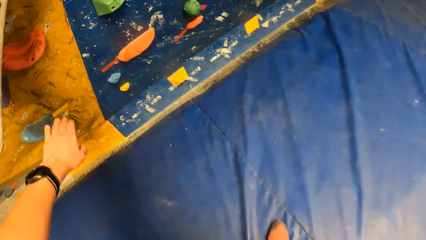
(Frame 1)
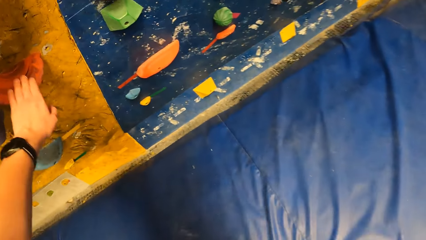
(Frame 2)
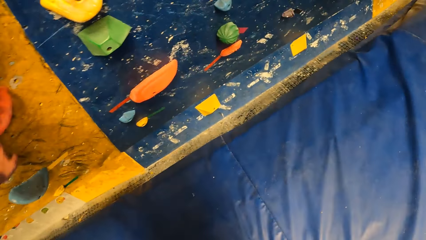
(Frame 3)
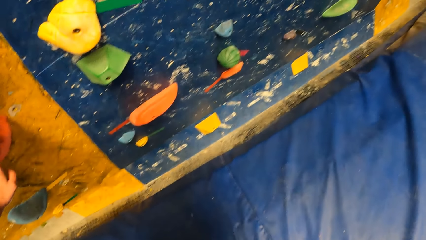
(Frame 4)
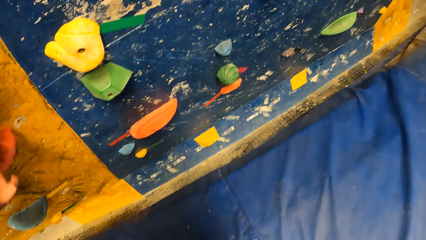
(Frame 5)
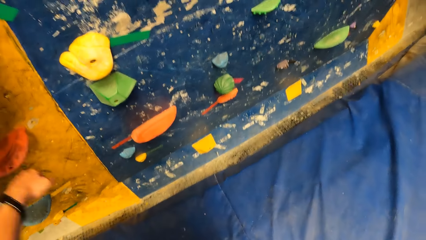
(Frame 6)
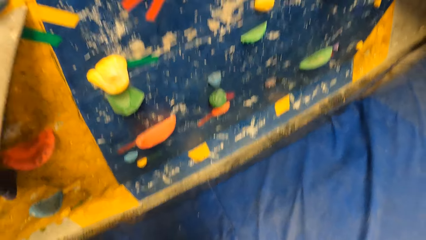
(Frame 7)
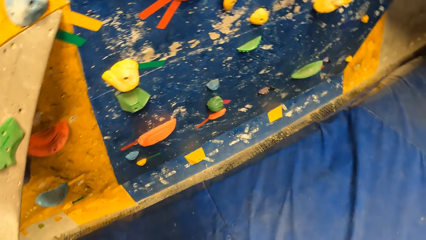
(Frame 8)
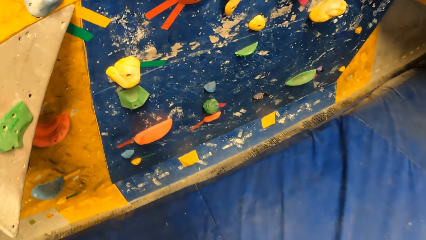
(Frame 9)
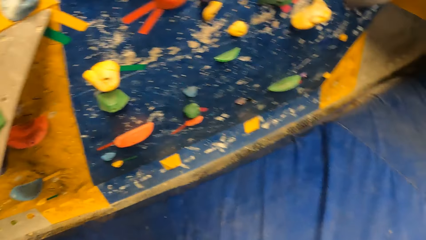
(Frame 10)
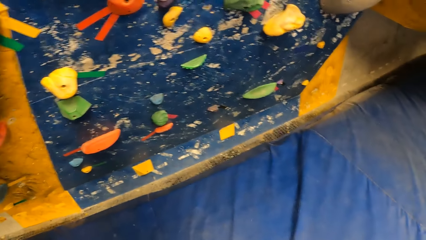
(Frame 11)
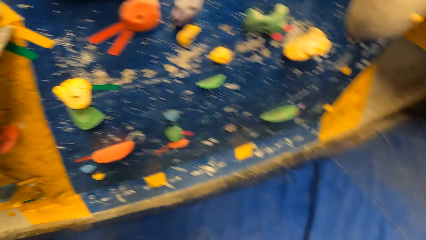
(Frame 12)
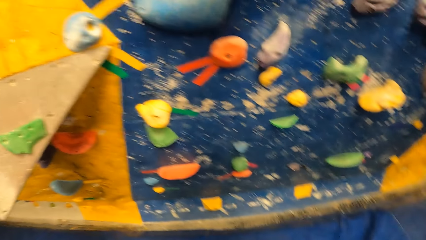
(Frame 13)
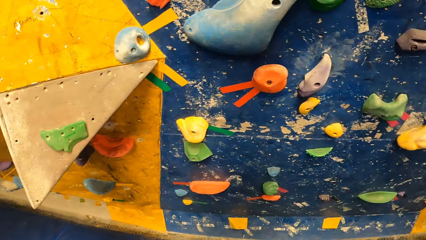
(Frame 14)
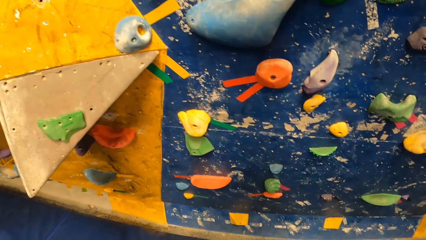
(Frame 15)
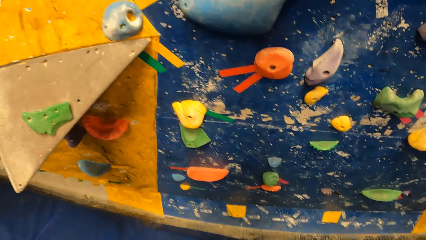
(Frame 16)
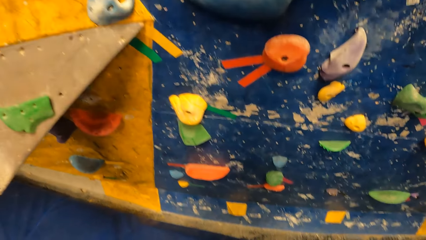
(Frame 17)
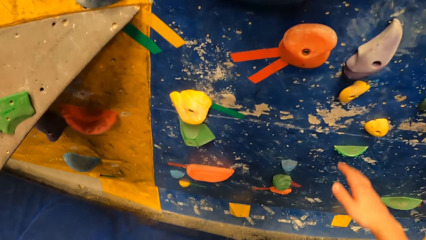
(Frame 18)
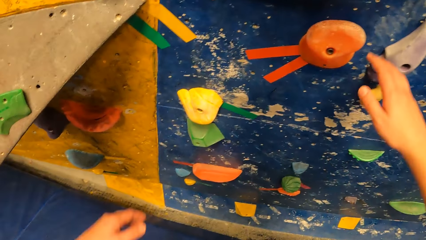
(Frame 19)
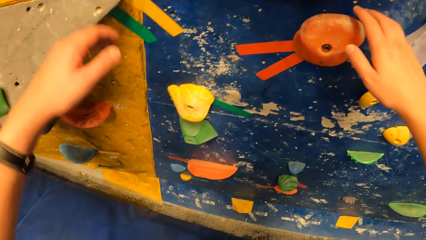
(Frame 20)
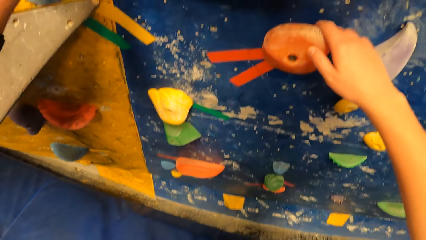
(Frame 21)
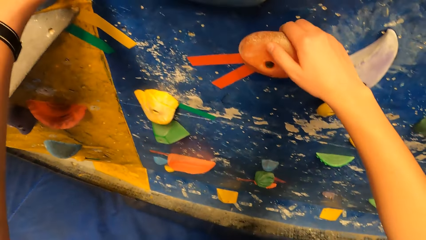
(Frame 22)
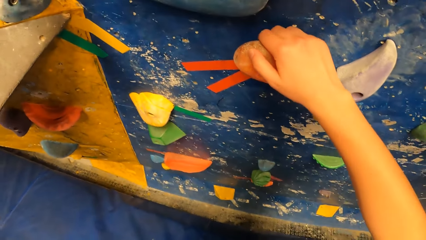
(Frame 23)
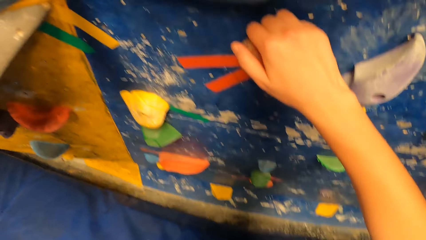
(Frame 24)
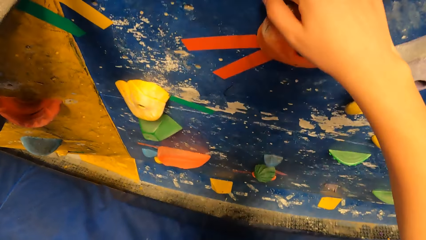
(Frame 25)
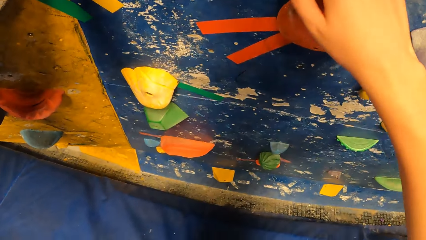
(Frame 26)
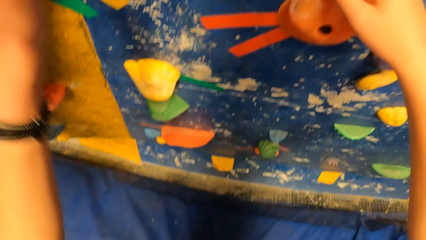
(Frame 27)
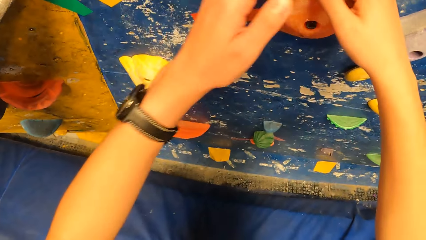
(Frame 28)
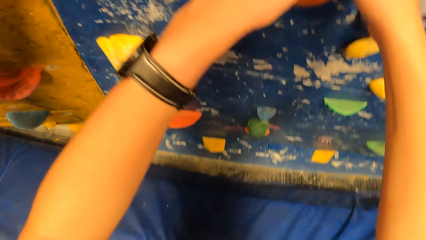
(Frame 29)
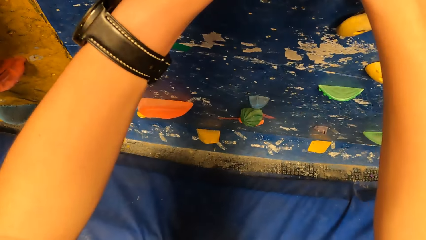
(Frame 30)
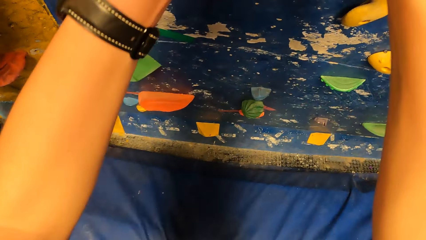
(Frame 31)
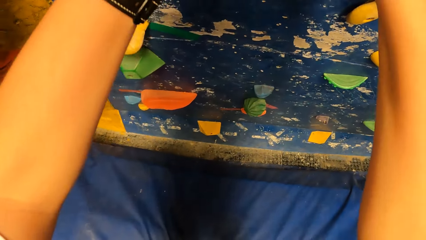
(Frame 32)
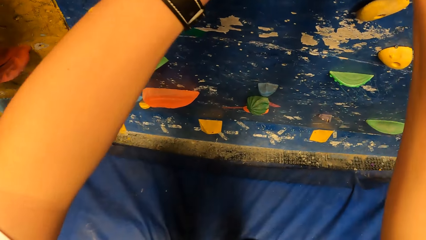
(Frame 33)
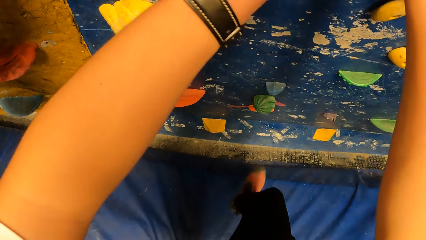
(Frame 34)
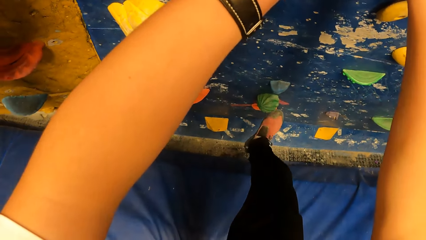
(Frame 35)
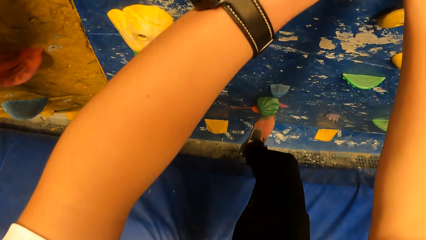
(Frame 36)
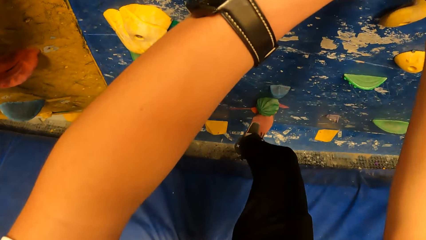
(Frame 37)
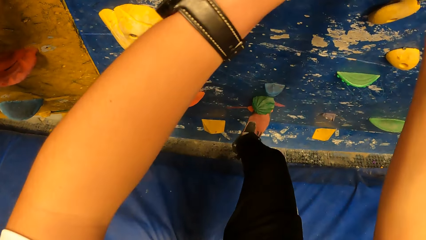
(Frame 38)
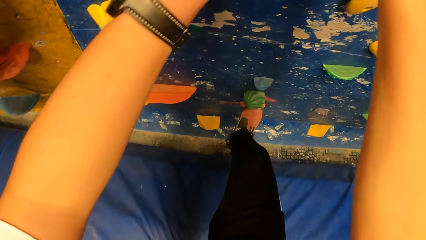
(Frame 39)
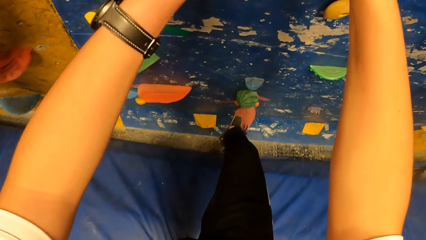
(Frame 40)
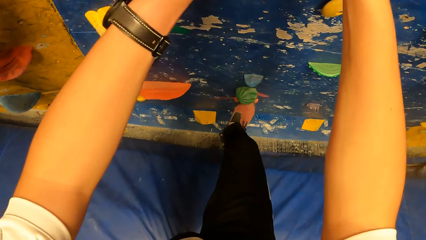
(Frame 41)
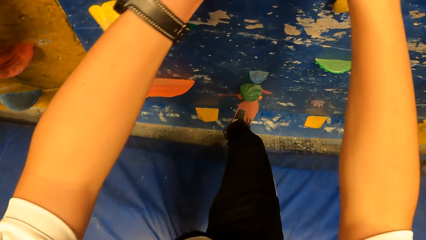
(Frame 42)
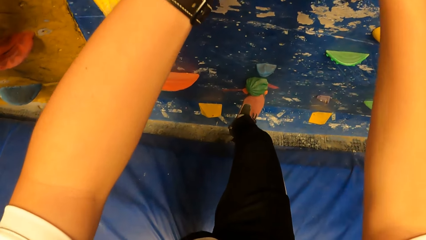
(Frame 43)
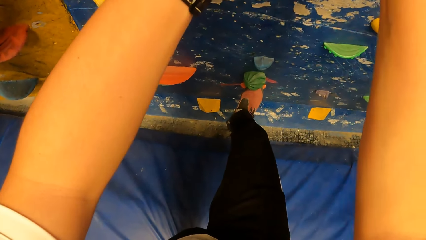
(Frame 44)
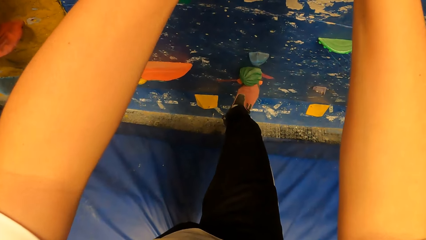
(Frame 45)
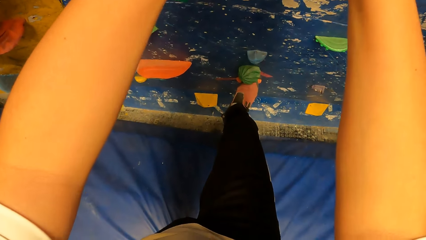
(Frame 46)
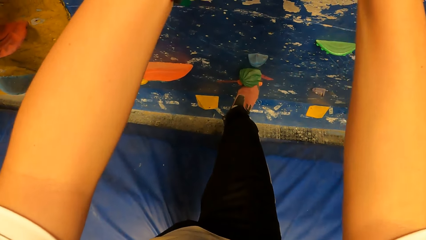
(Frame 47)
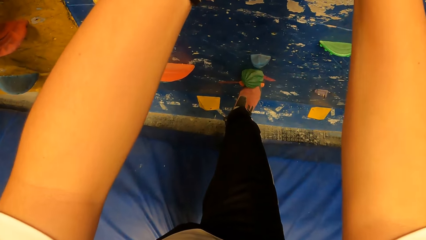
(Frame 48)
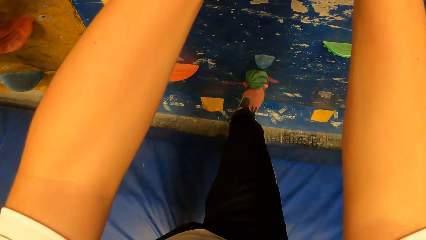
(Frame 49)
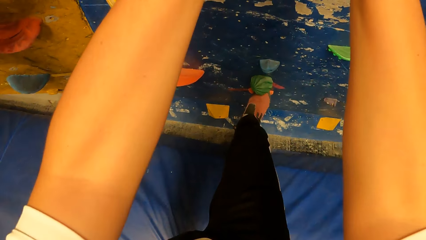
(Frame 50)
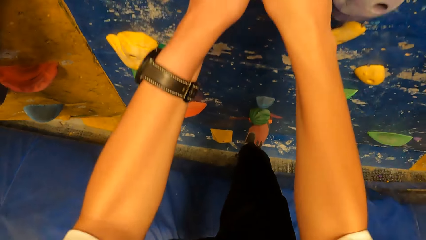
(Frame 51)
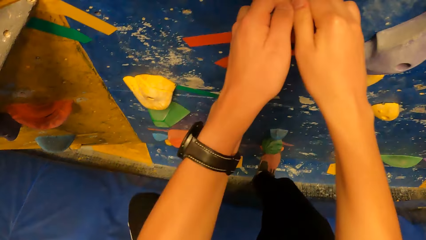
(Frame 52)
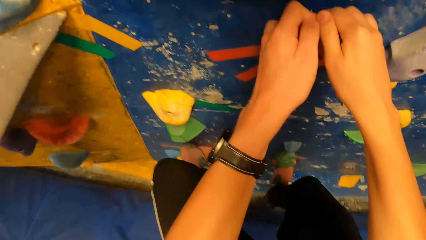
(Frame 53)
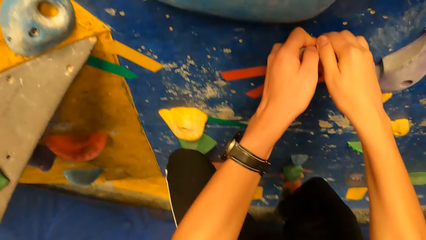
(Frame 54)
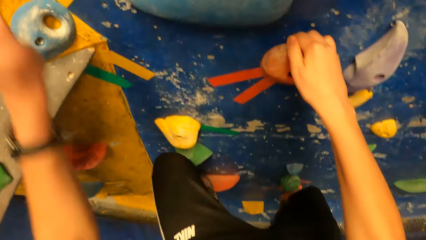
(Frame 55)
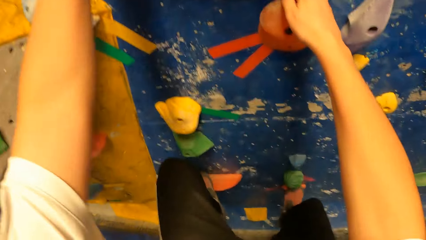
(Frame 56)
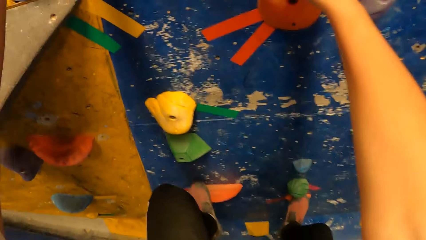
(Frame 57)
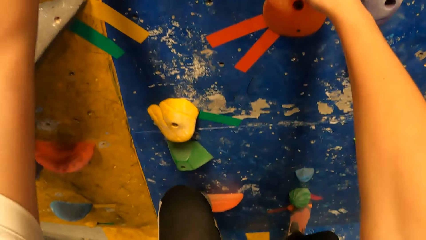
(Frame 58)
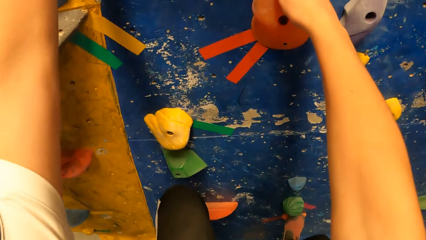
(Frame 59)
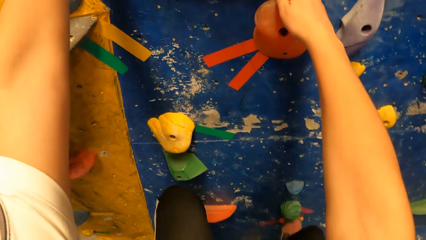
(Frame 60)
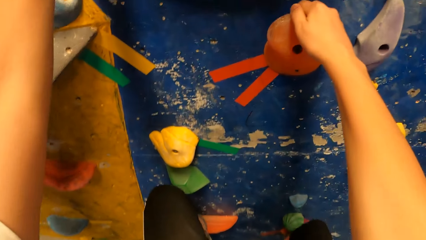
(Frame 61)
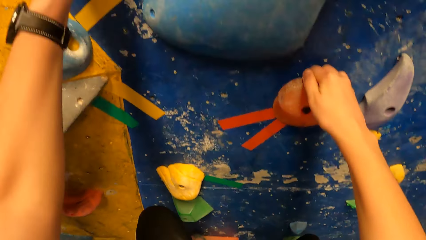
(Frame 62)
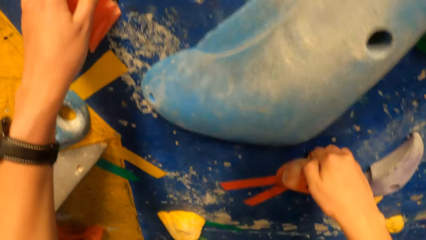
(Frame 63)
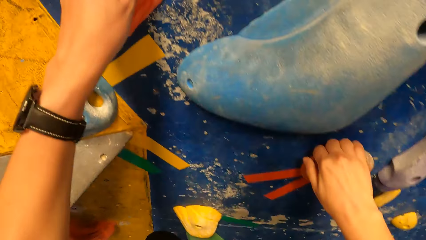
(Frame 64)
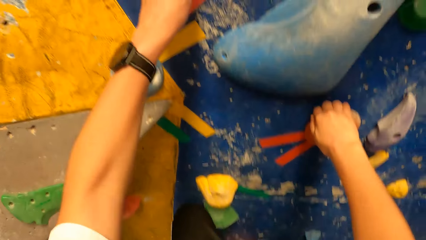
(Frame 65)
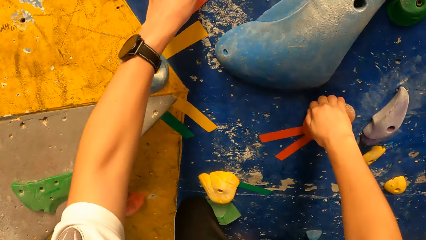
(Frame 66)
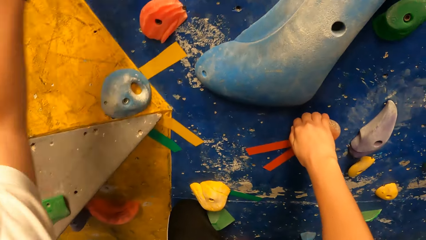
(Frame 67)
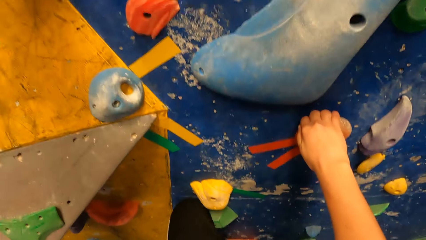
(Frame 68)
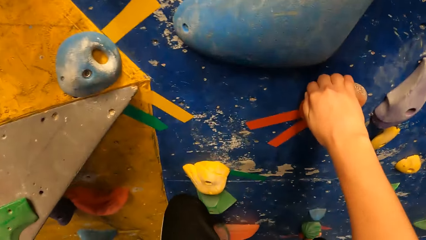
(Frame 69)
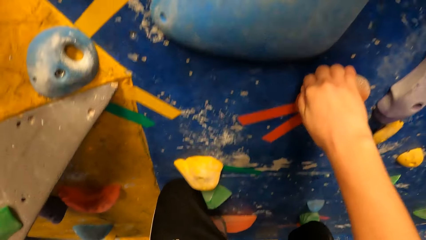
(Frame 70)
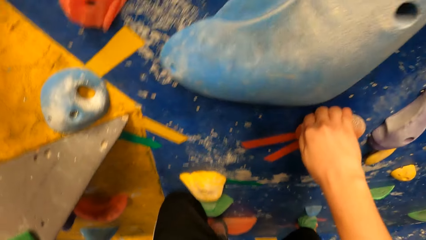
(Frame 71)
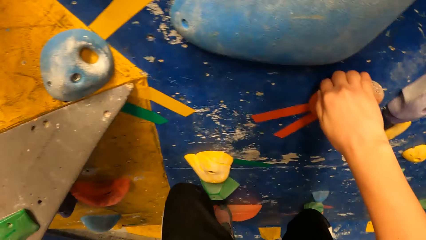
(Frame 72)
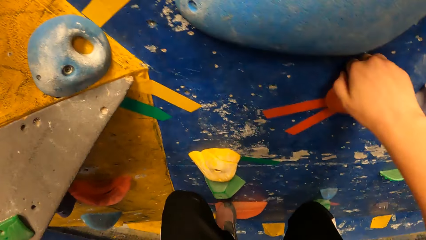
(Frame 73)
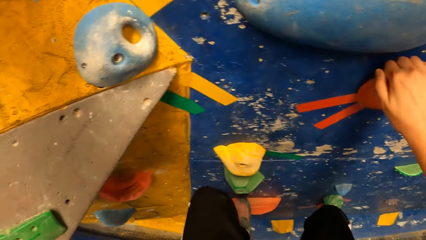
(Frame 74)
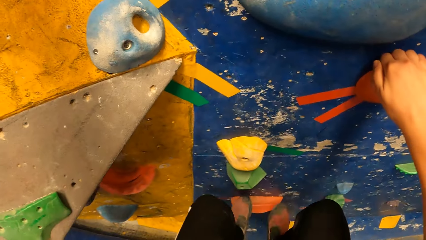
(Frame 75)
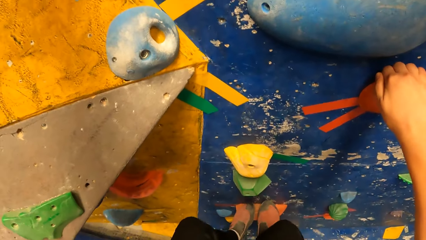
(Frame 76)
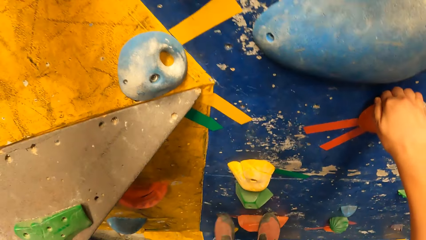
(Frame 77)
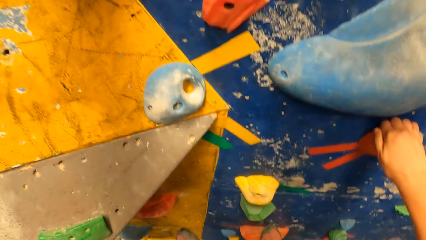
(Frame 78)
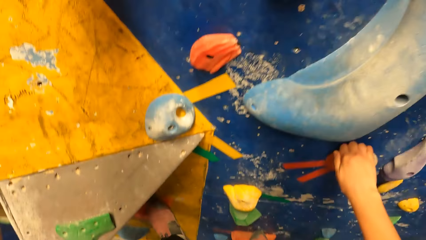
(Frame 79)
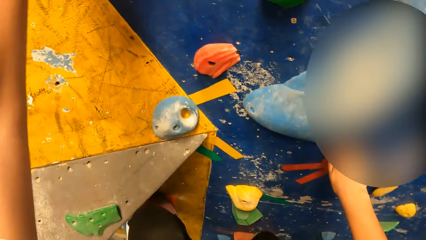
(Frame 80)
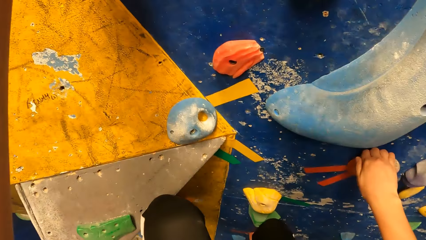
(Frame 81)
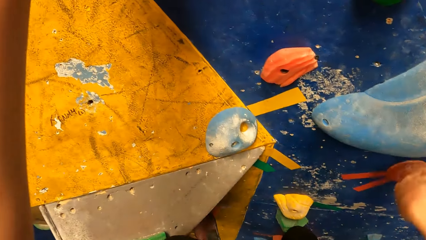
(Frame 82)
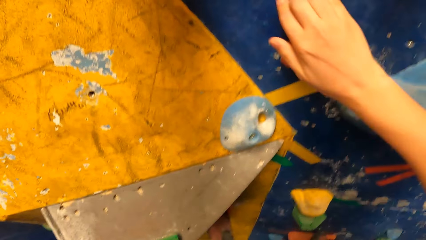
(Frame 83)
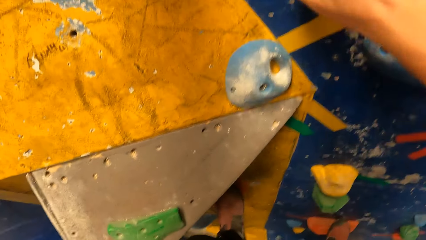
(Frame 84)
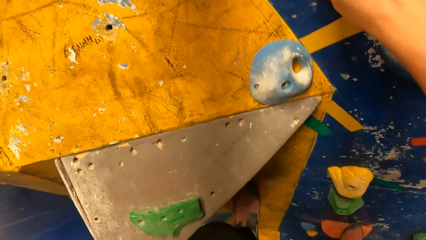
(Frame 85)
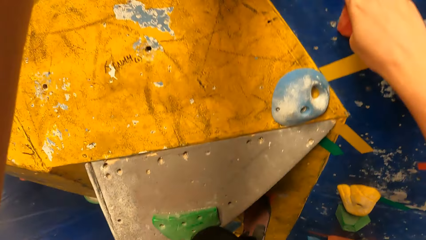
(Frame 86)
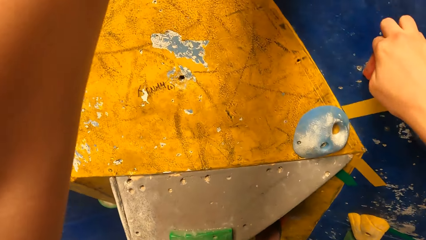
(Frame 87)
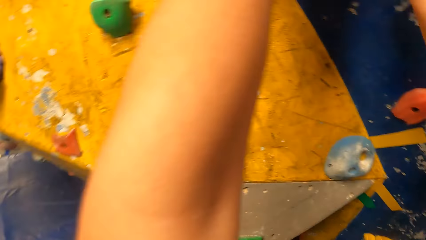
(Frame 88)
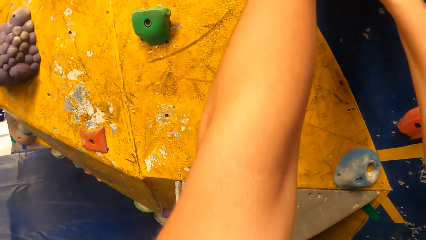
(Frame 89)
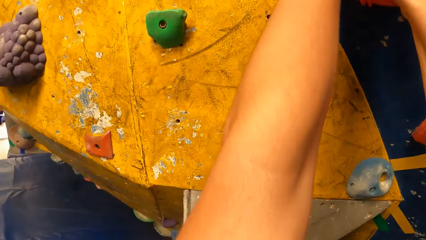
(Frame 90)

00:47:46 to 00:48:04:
The camera wearer inspects climbing holds. They touch a rock grip on the wall. They hold a climbing hold. They climb the rock grip wall.
